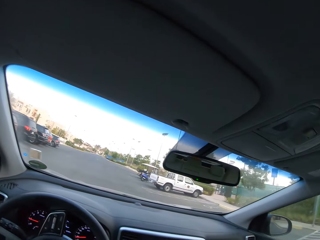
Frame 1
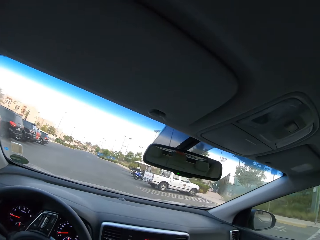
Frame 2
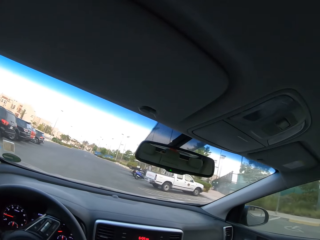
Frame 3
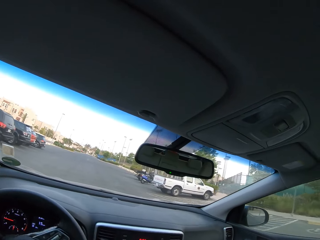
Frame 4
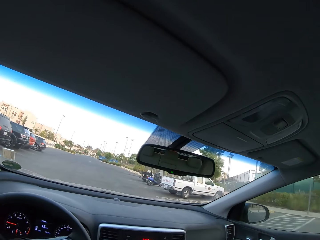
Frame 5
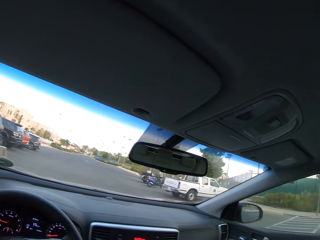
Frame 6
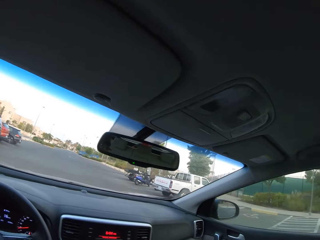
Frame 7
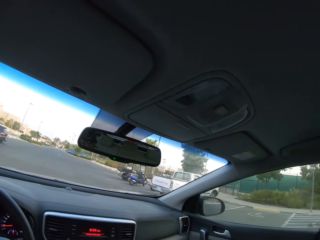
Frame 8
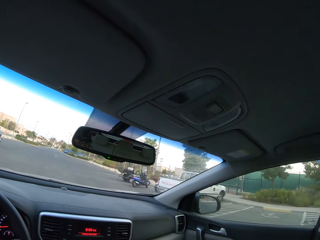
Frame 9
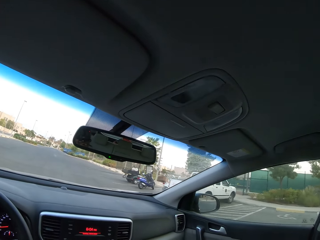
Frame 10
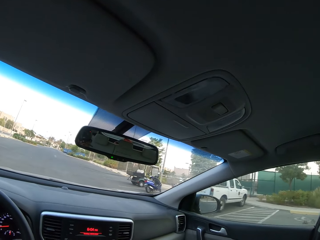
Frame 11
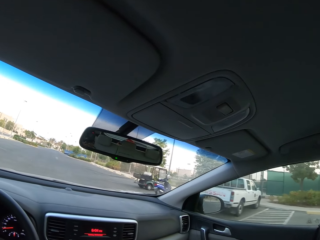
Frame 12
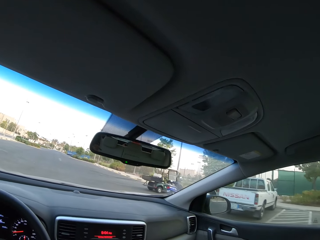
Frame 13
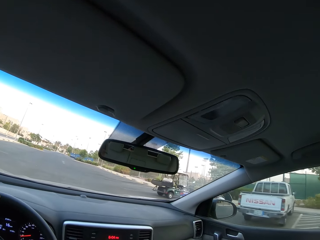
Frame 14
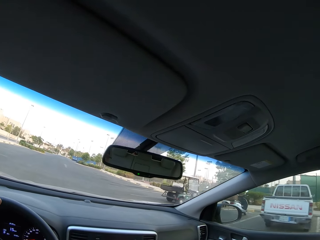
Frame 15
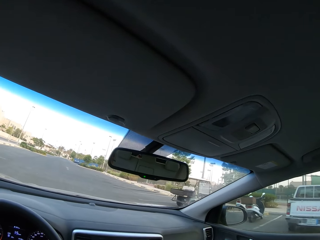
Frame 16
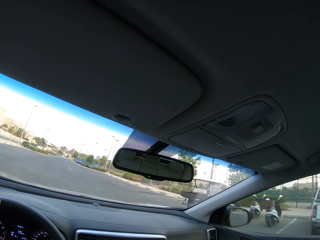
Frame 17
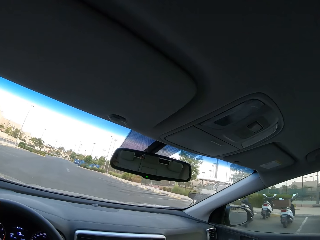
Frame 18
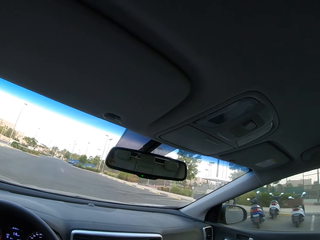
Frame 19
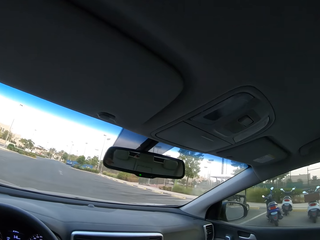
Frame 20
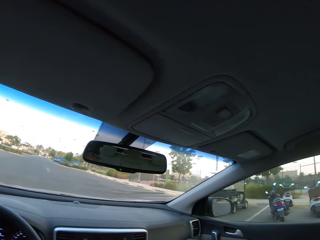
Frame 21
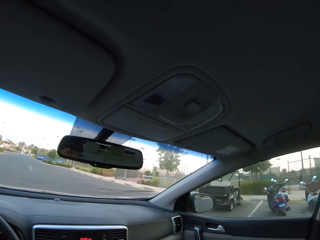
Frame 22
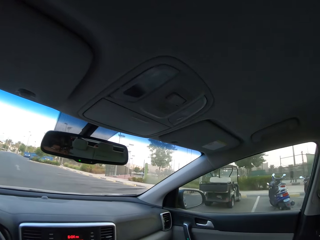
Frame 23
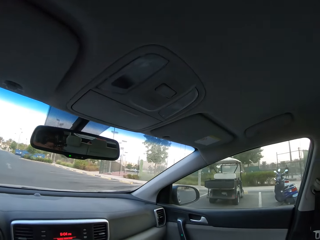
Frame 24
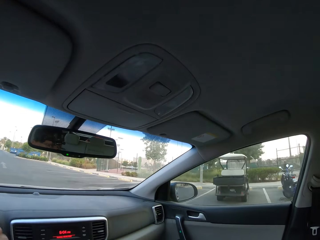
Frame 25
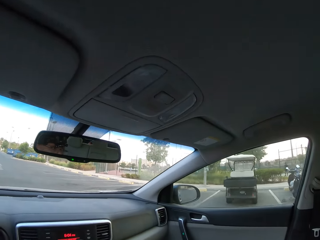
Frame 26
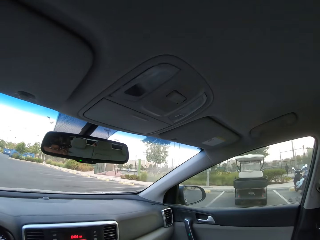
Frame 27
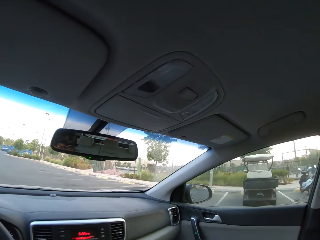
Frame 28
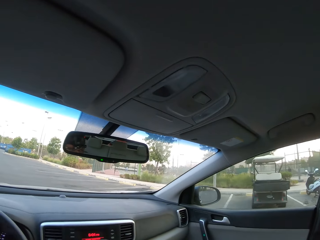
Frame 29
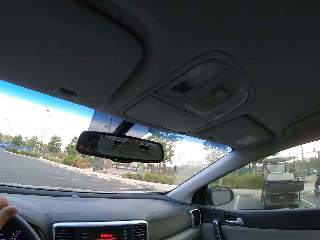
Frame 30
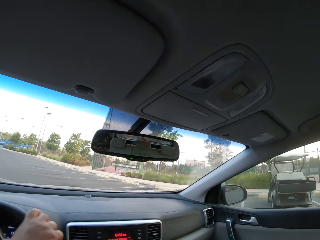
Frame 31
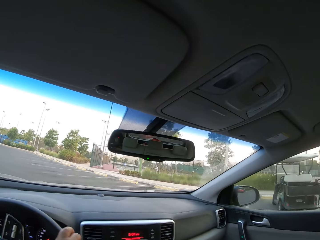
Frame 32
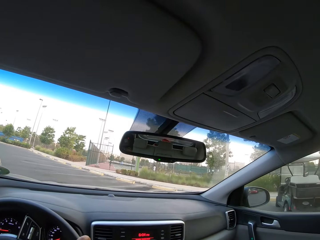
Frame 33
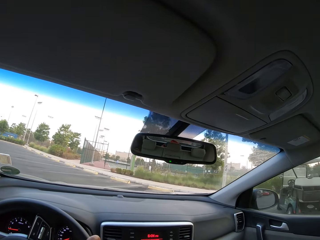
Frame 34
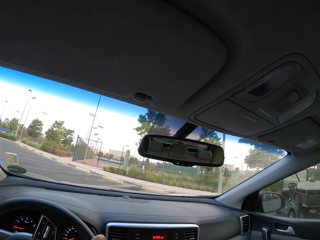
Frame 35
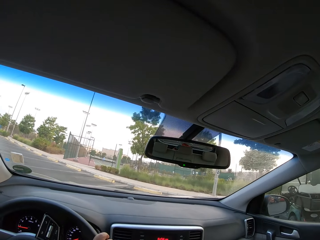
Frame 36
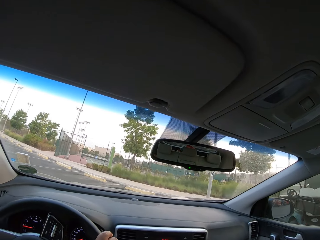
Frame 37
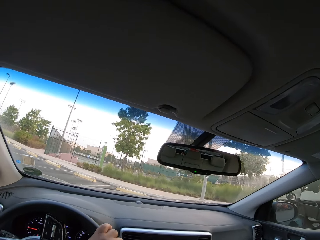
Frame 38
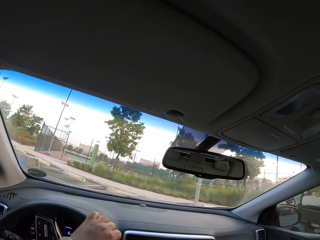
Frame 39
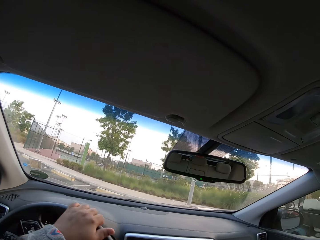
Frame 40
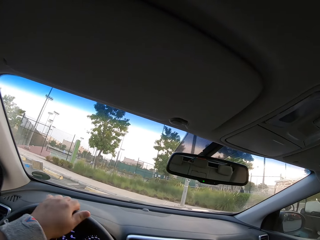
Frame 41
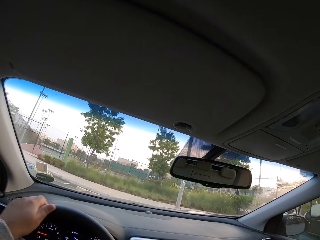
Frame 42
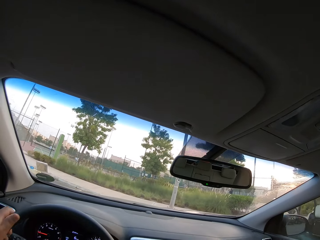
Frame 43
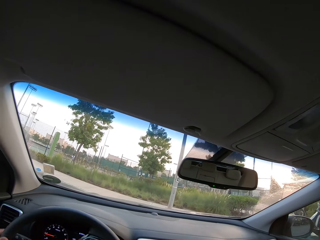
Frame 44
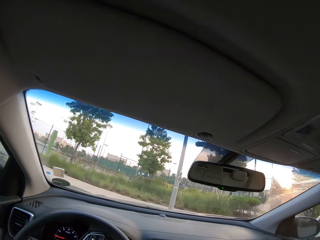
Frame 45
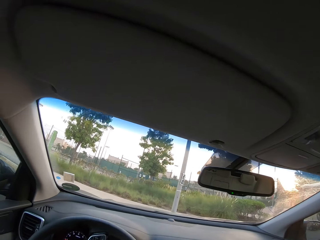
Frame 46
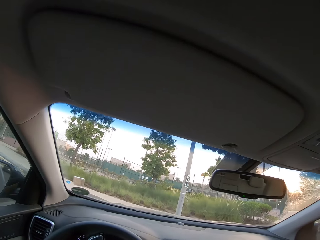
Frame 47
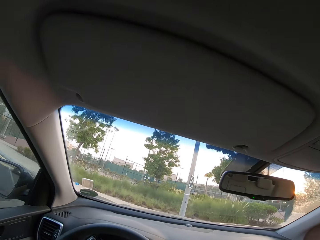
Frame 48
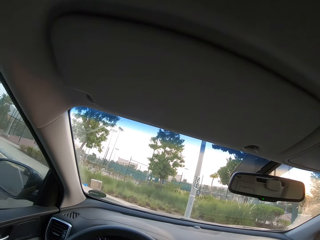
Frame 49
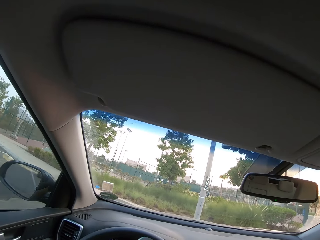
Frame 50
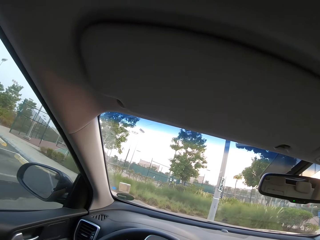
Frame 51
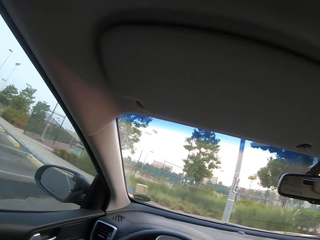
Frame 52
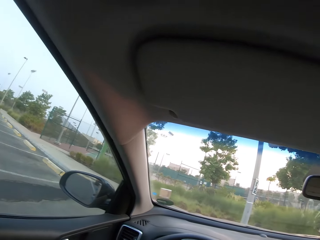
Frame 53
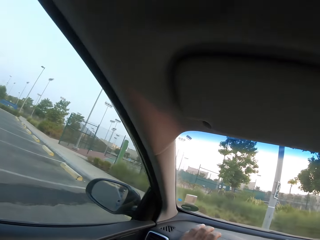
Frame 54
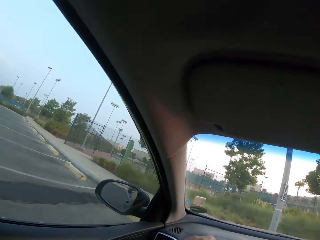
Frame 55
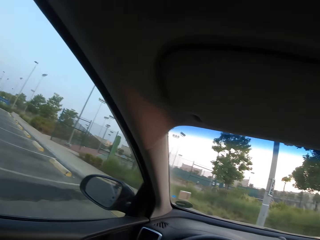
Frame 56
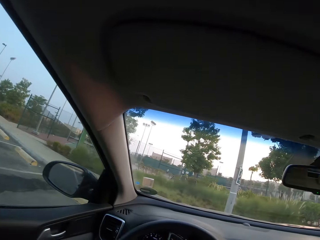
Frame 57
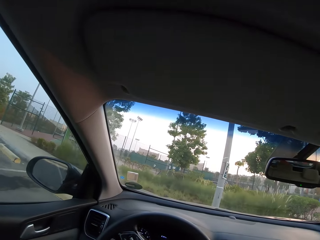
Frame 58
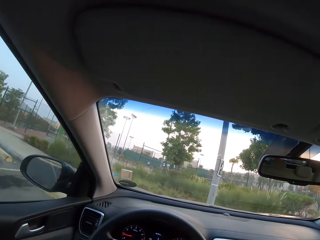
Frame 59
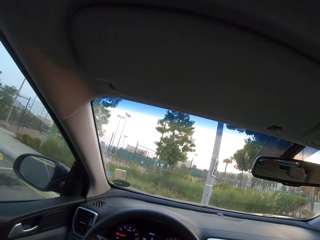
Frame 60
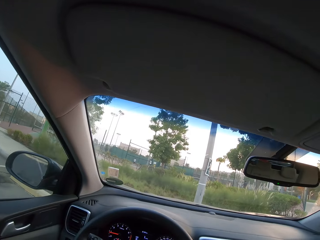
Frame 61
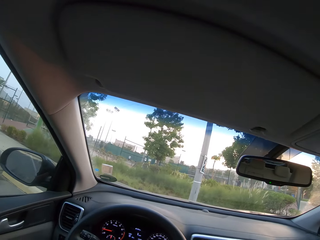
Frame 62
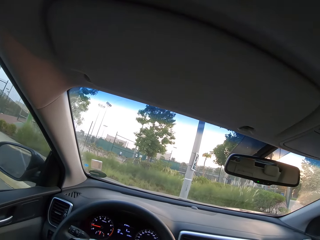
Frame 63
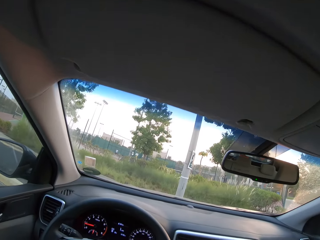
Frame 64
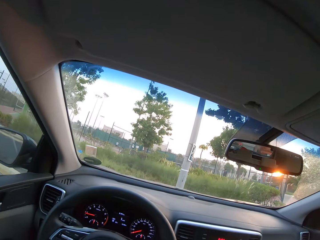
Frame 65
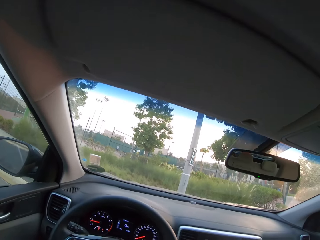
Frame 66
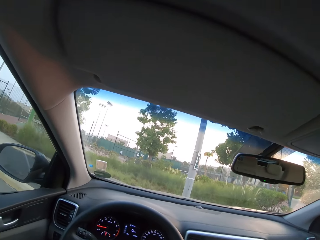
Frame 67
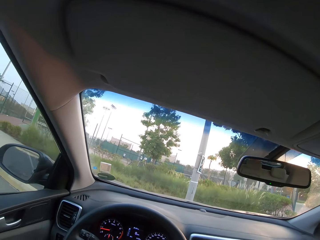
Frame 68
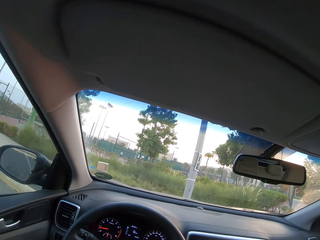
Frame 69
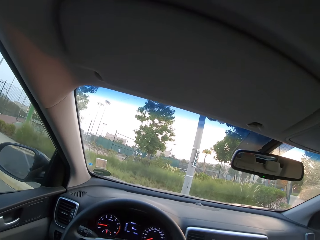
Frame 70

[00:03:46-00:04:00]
The camera wearer parks the car.

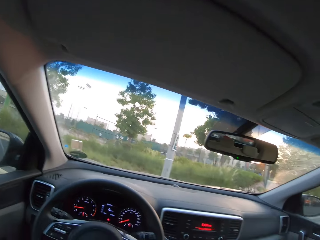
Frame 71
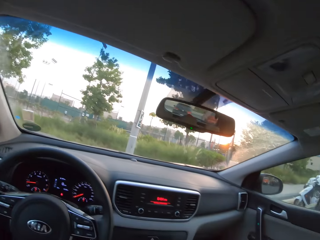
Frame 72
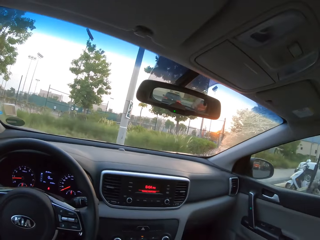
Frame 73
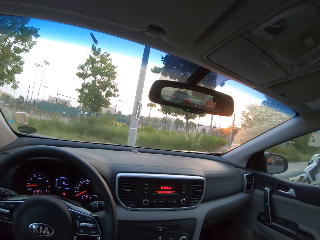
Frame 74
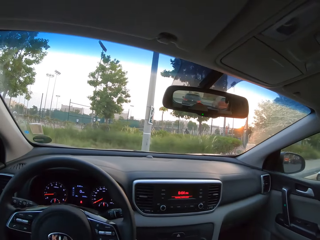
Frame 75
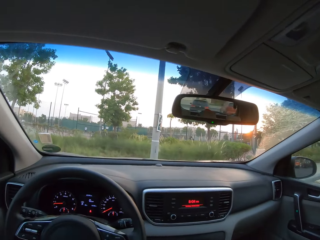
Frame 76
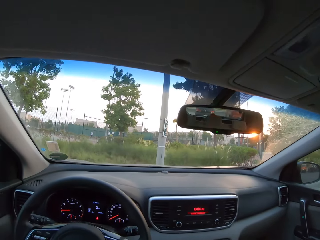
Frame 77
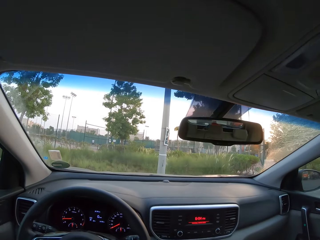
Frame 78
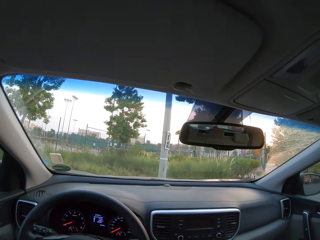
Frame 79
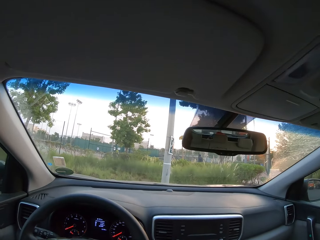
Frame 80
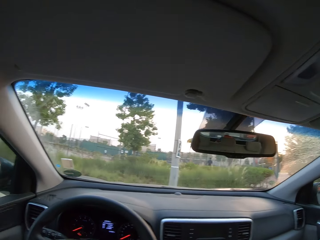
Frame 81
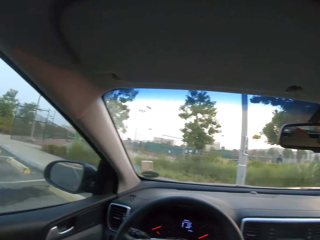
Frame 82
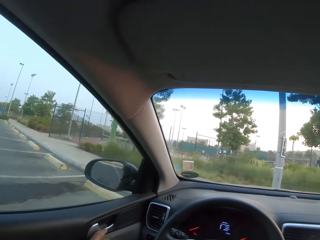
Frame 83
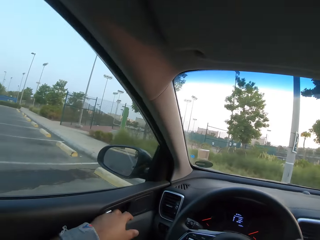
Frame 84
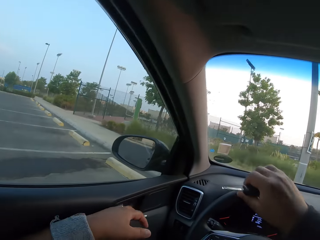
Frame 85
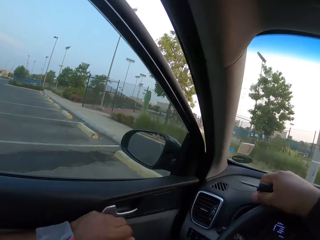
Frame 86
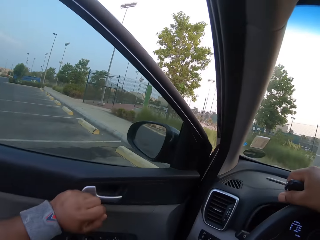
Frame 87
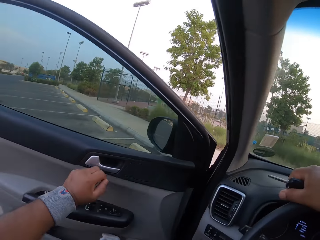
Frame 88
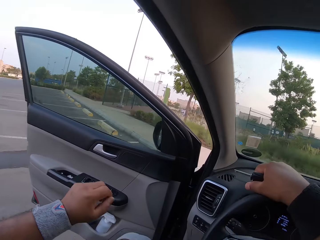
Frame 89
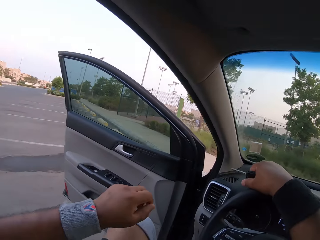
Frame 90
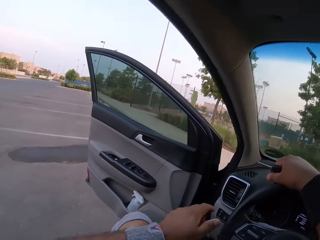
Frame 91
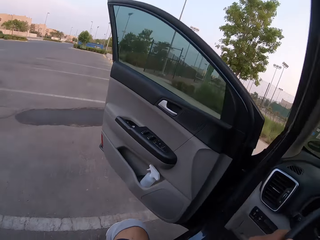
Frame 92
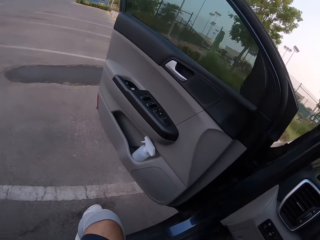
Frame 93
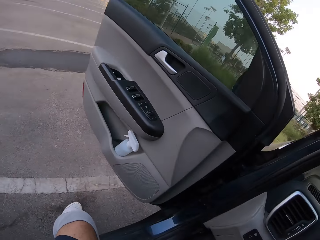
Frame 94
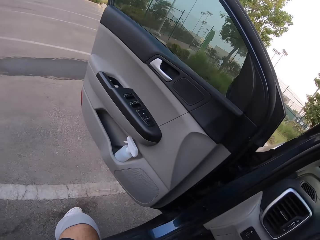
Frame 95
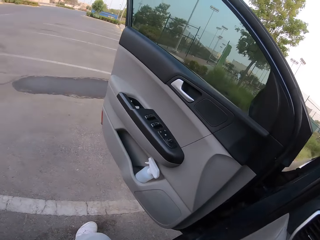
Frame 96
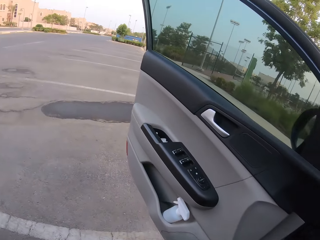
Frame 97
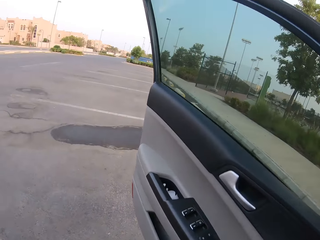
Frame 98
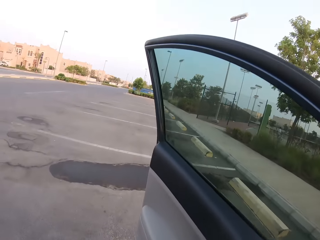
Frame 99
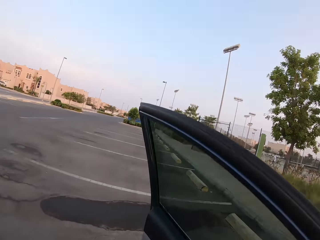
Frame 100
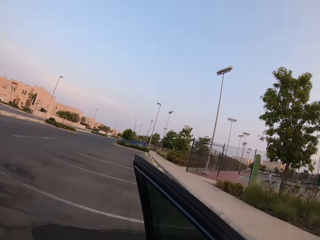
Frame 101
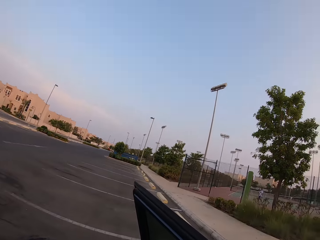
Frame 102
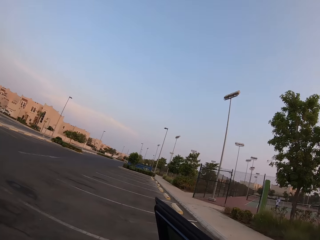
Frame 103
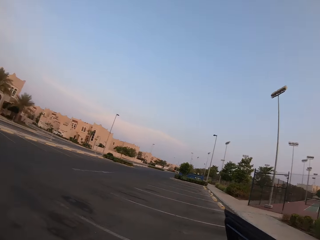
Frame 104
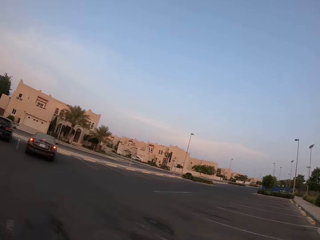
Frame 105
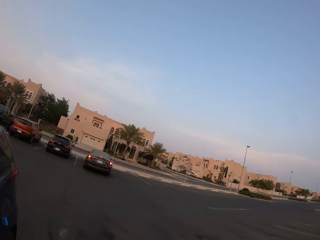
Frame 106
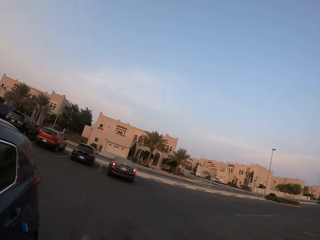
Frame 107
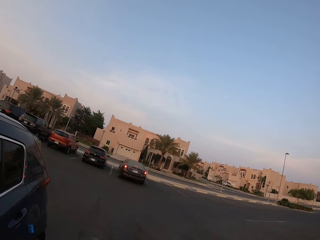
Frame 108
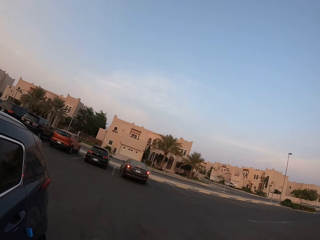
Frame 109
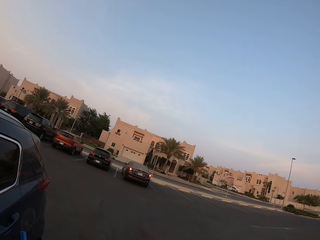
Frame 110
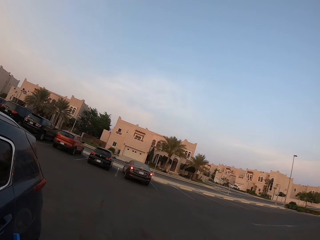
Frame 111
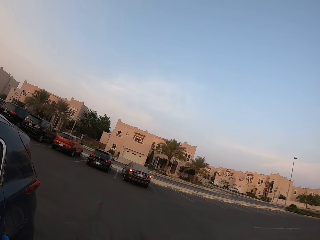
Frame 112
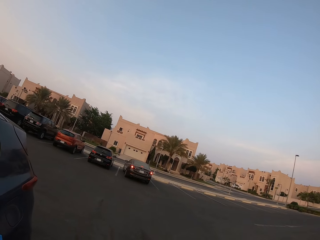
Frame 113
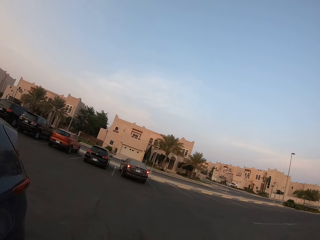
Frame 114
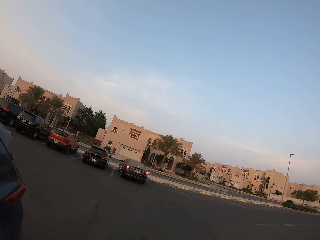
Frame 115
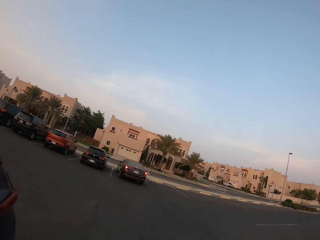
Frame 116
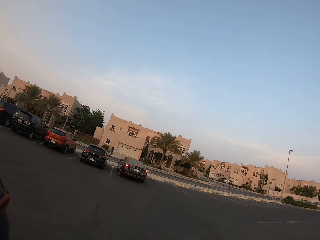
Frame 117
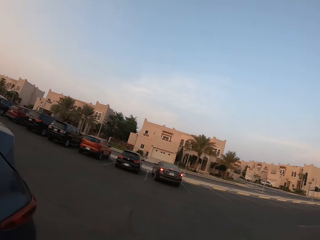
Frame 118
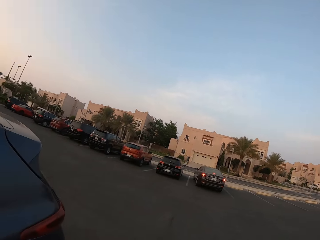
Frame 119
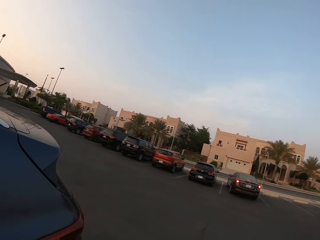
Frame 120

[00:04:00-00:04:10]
The camera wearer opens the door. They come out of the car and close the door.
